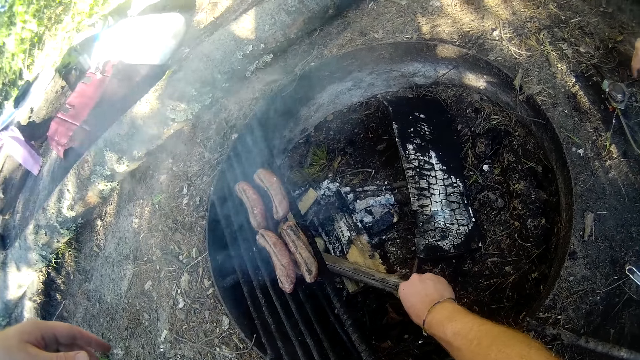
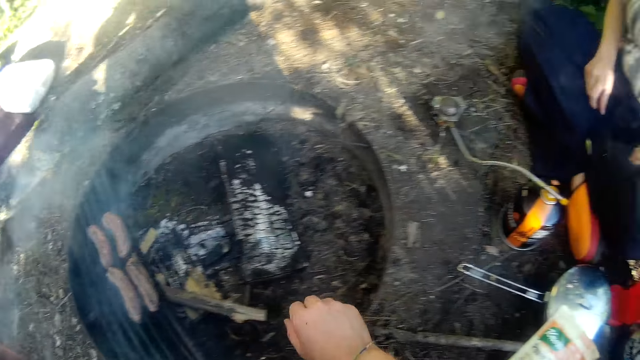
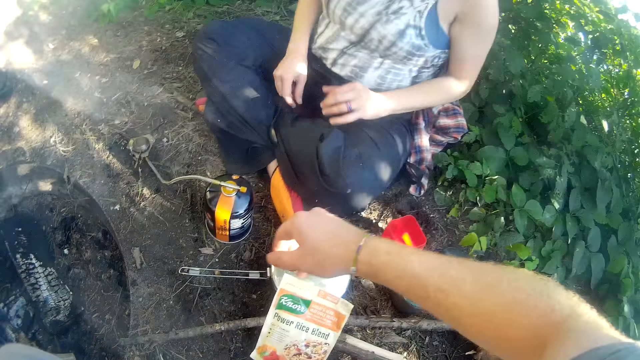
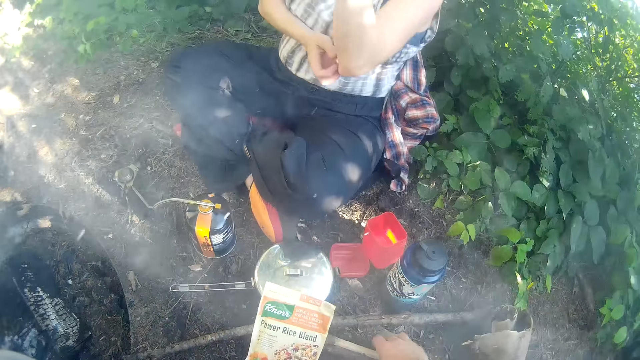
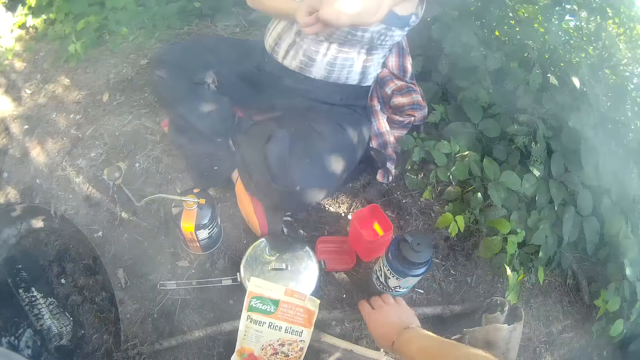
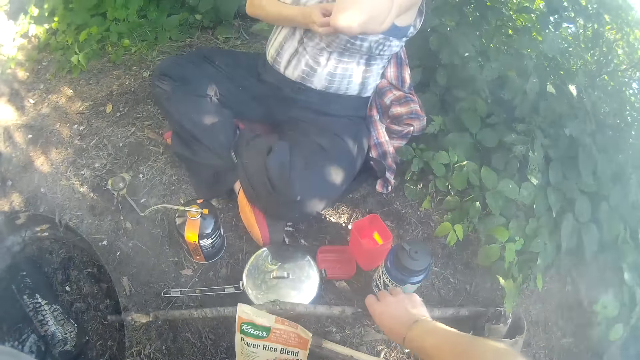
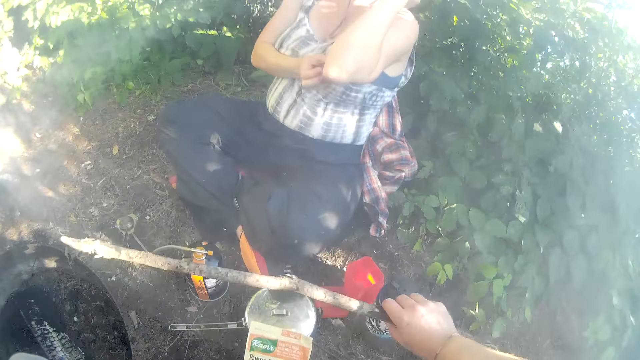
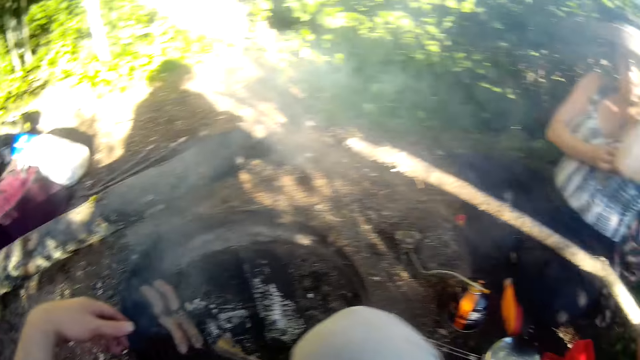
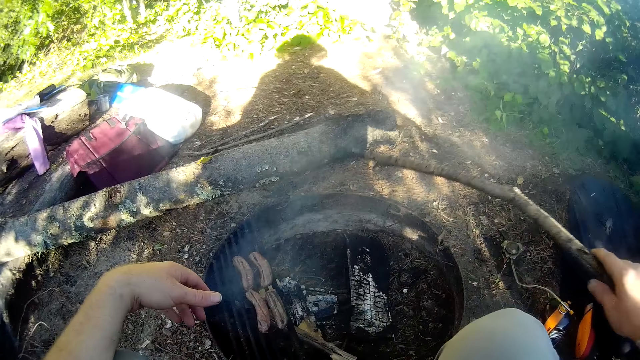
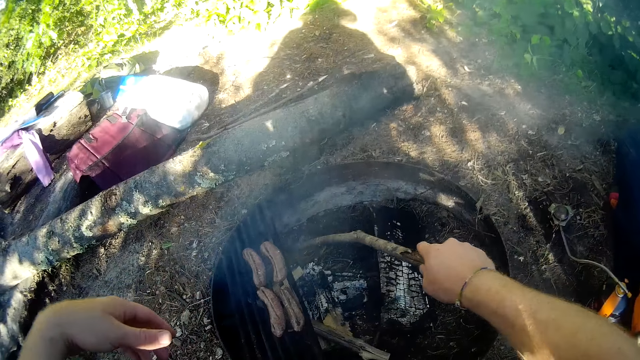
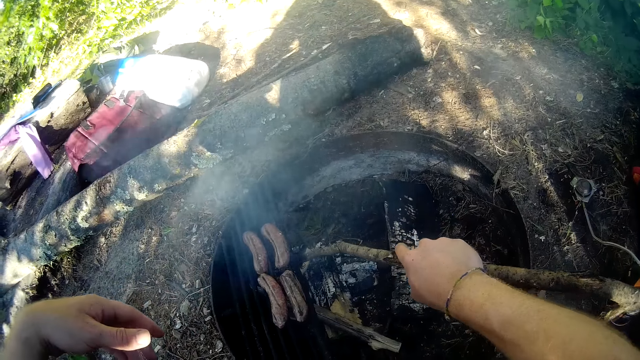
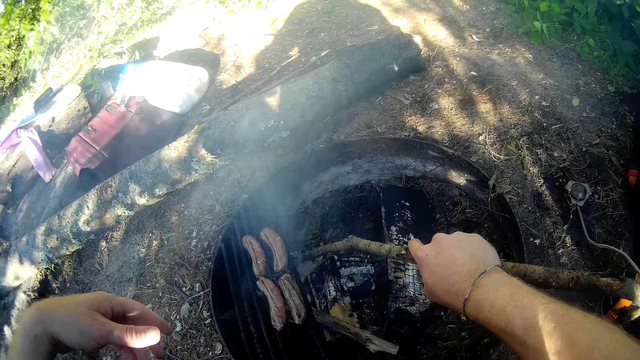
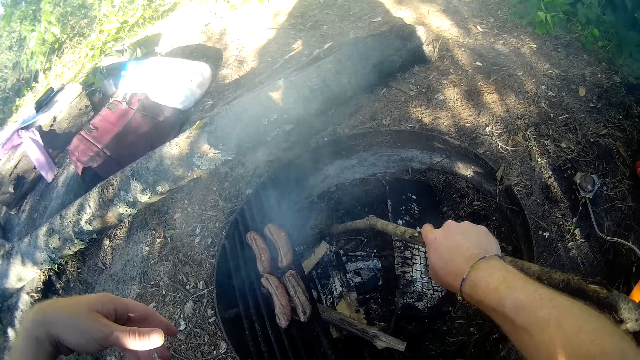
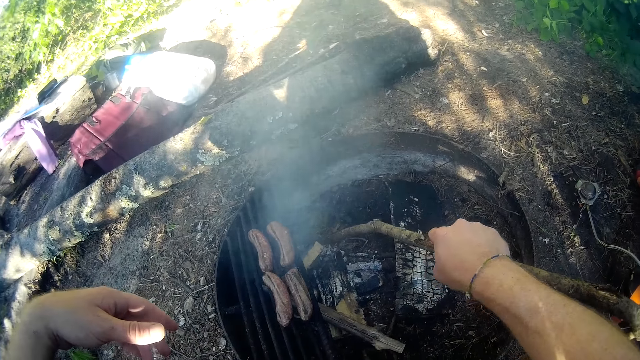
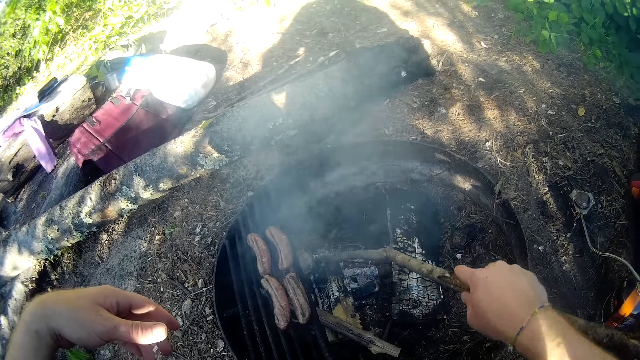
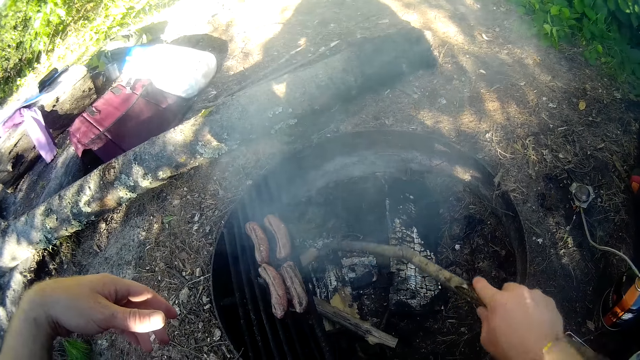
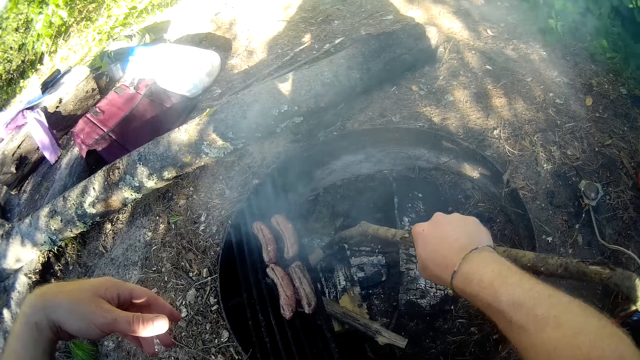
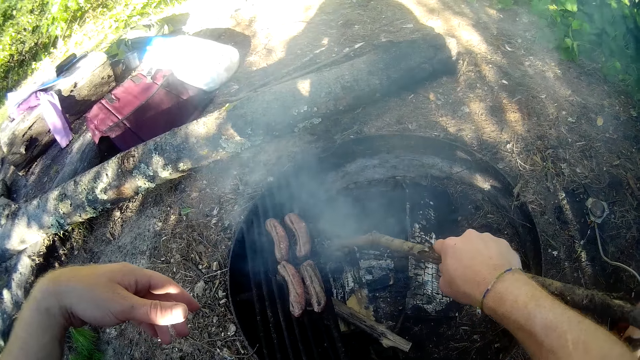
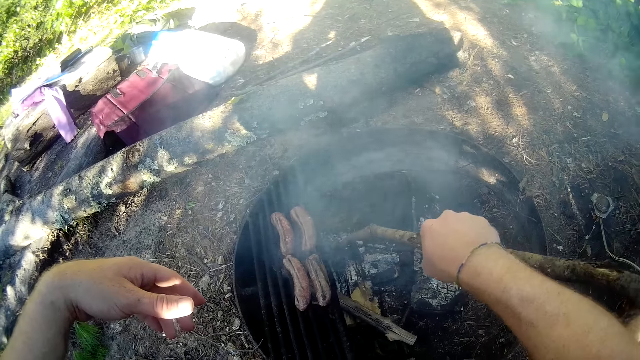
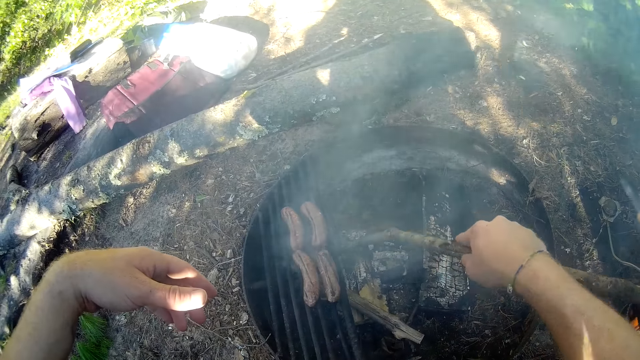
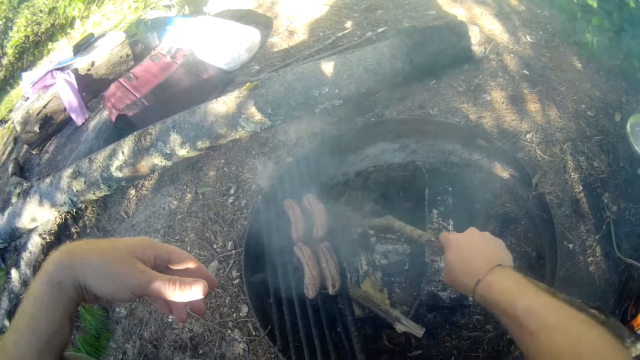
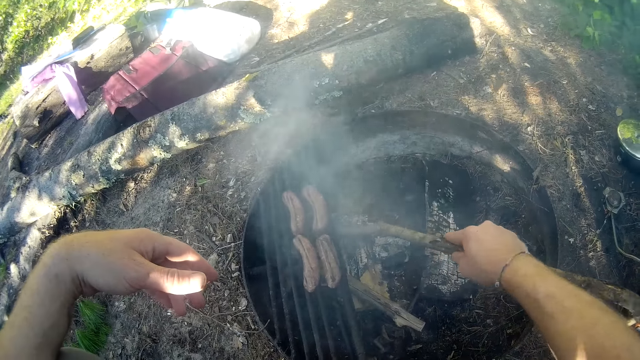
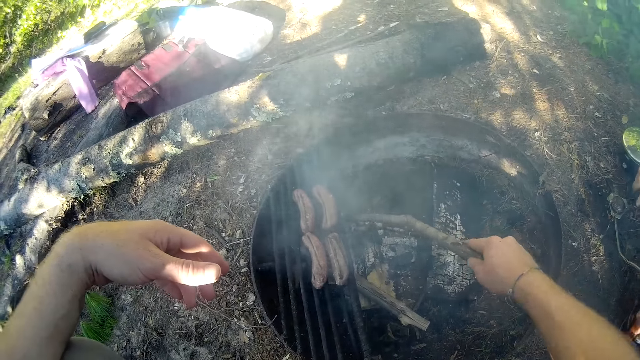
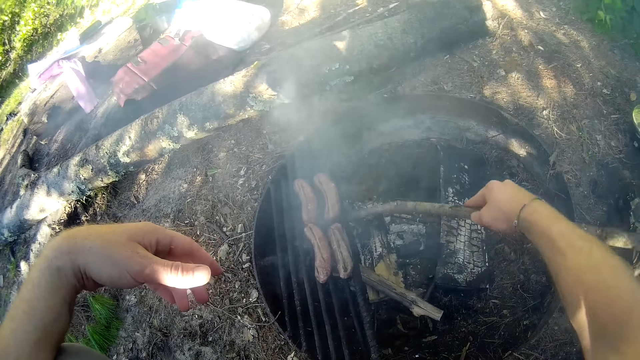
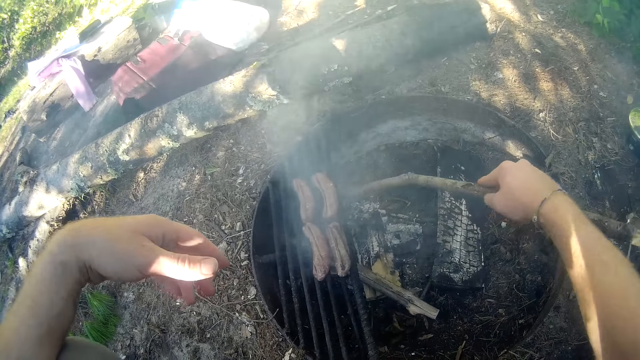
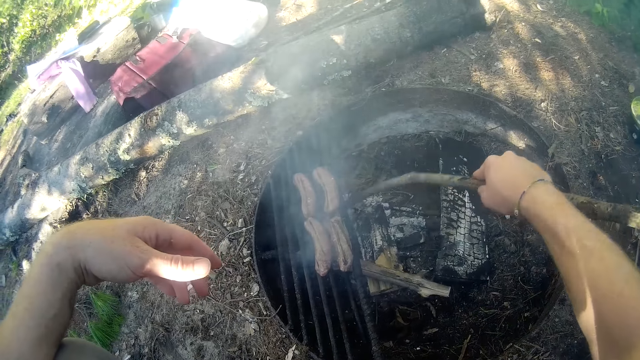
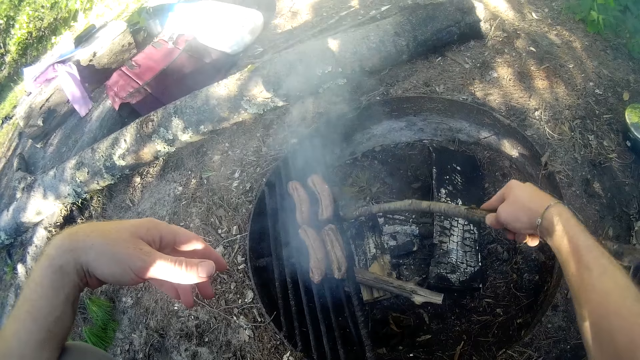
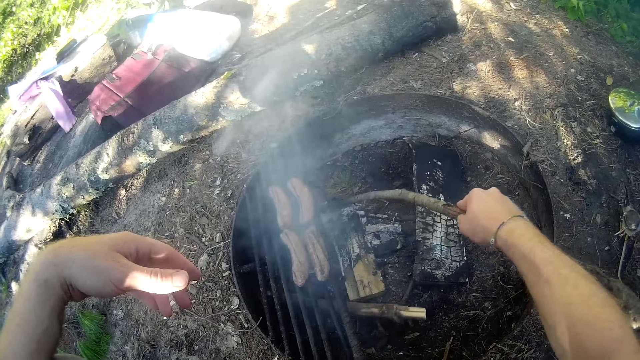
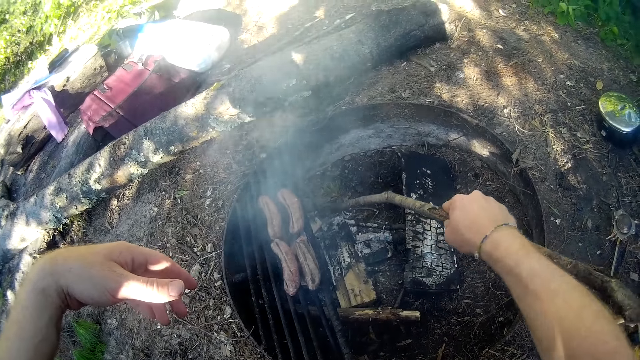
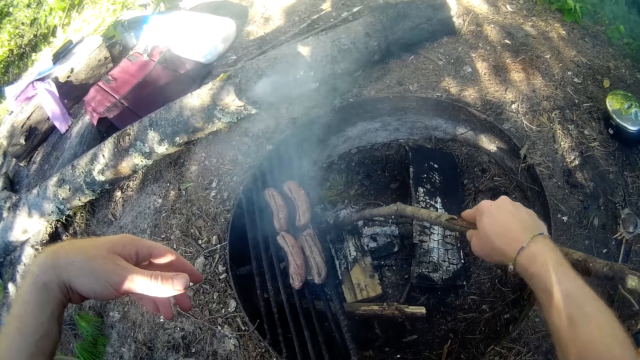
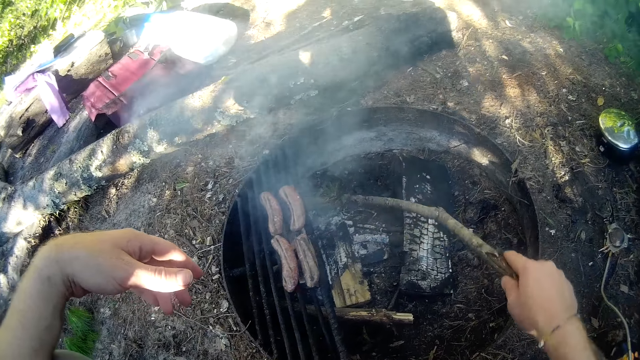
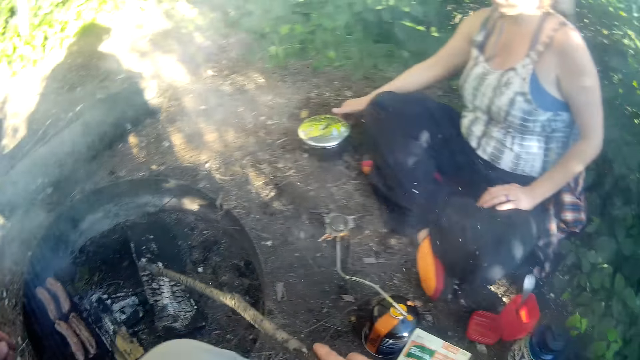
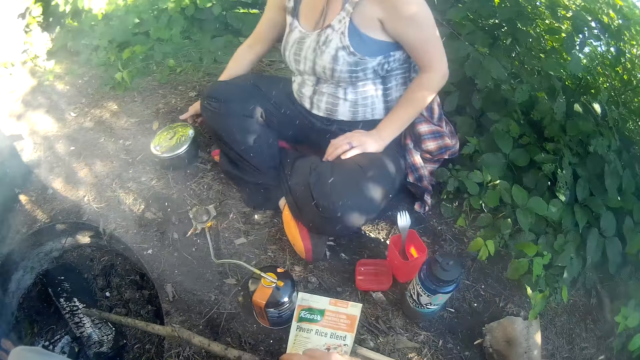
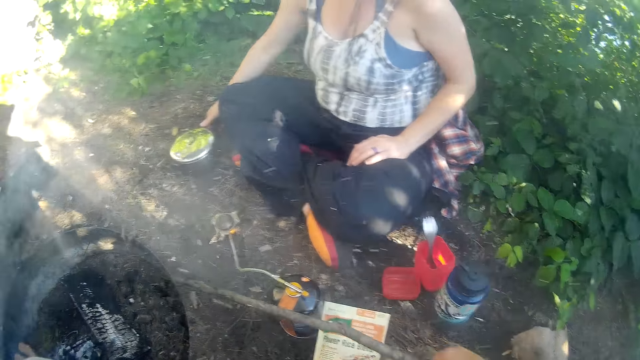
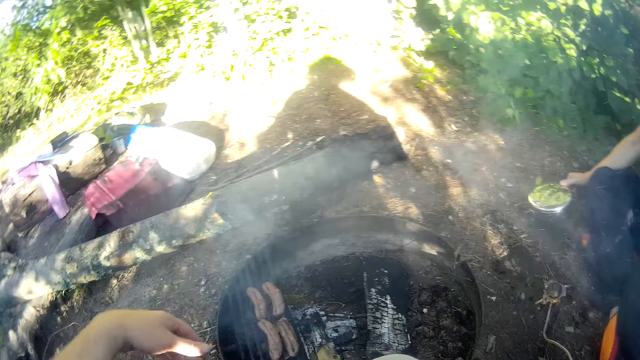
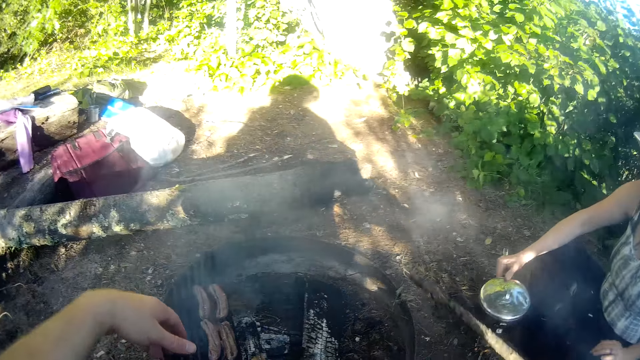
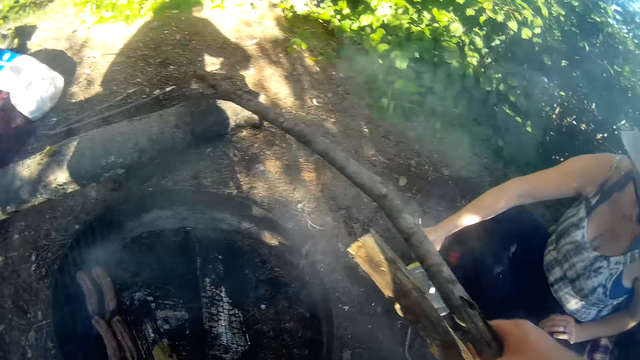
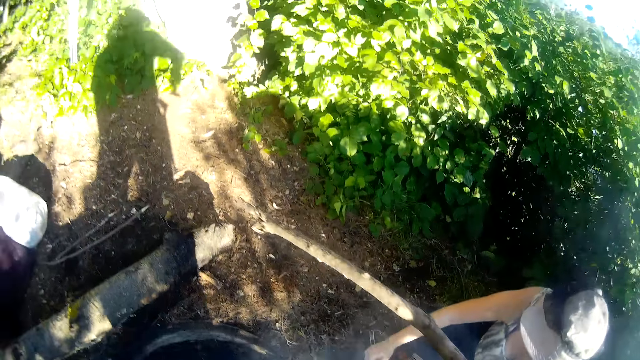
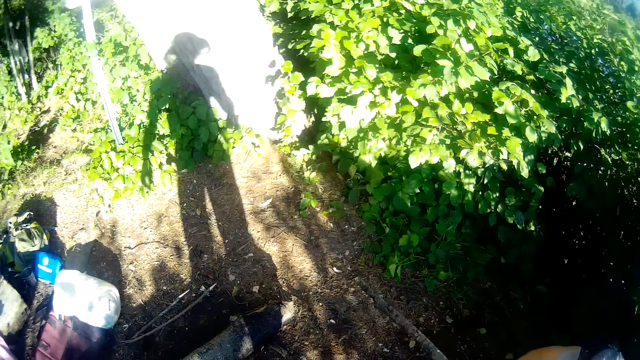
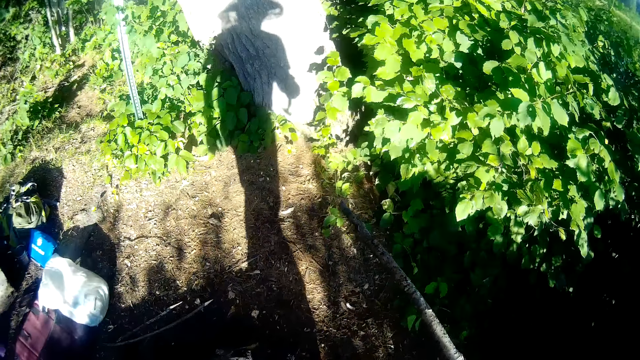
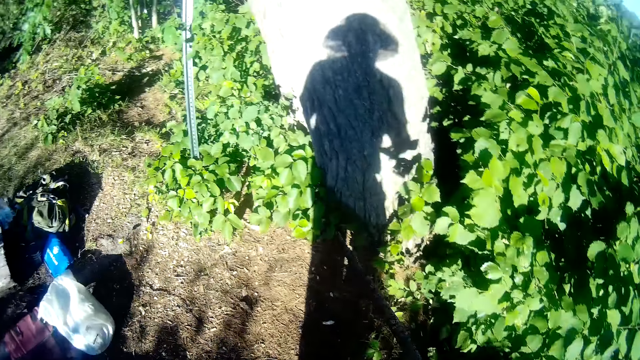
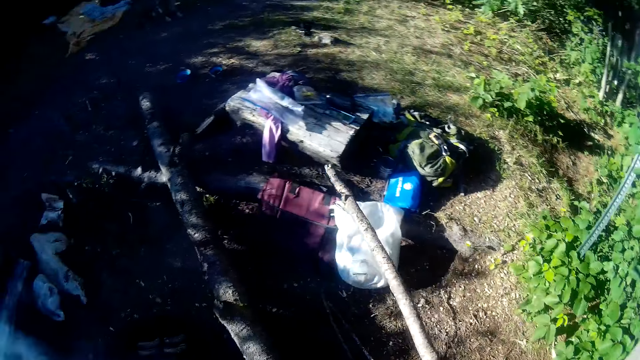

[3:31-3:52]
The camera wearer picks up another piece of wood from the floor with his right hand. He readjusts the fire woods with the stick in his right hand. He puts the fire wood down. The woman picks up a pot with her right hand. The camera wearer walks around the compound.
